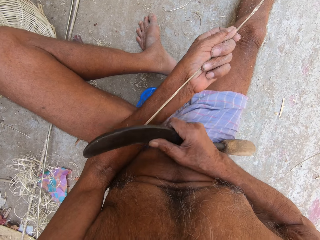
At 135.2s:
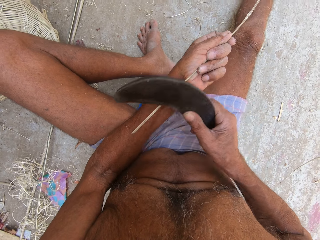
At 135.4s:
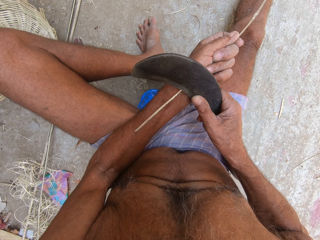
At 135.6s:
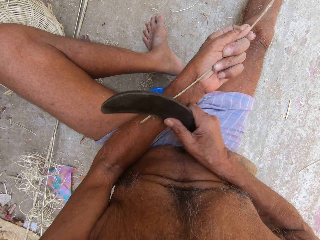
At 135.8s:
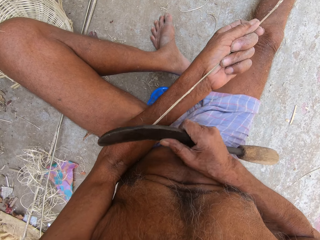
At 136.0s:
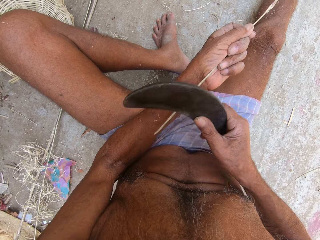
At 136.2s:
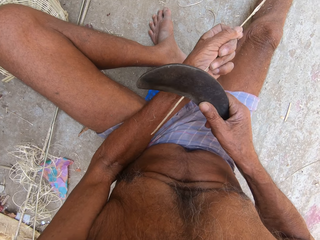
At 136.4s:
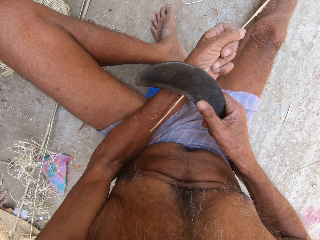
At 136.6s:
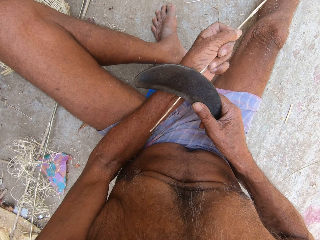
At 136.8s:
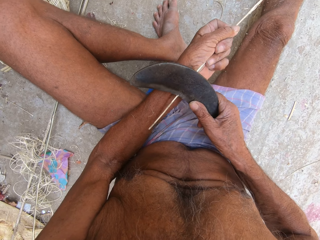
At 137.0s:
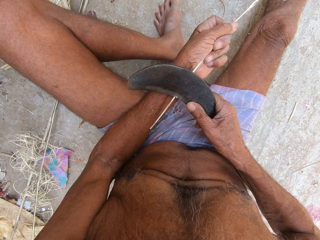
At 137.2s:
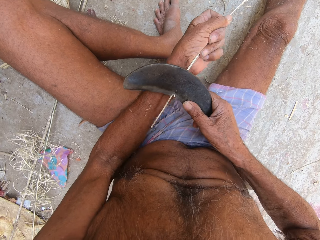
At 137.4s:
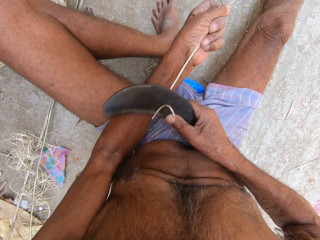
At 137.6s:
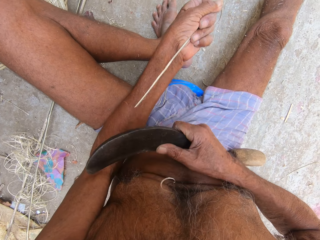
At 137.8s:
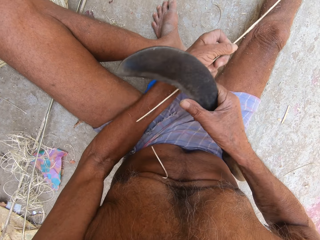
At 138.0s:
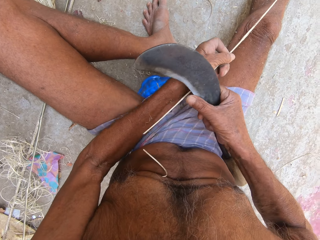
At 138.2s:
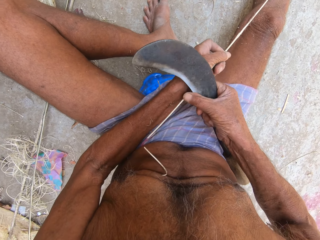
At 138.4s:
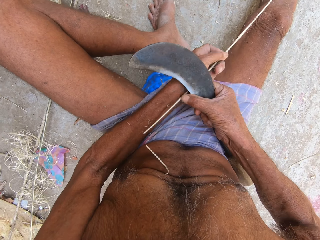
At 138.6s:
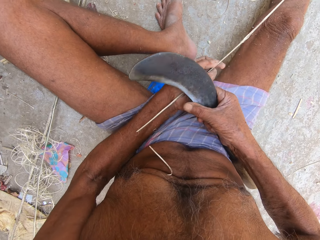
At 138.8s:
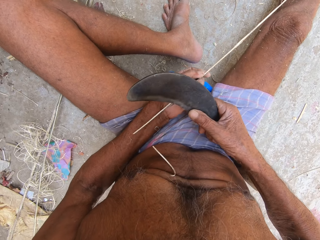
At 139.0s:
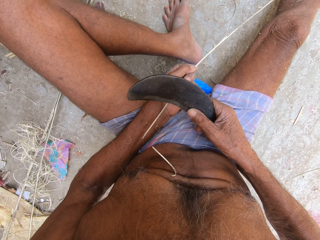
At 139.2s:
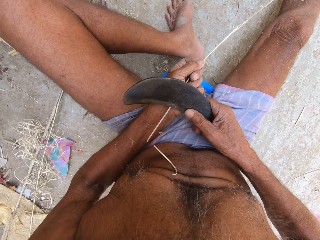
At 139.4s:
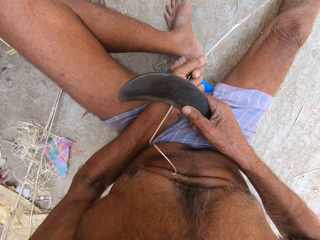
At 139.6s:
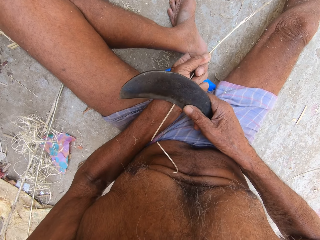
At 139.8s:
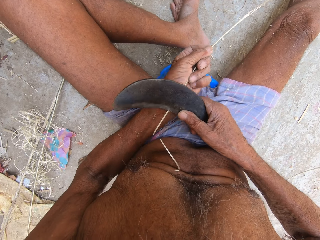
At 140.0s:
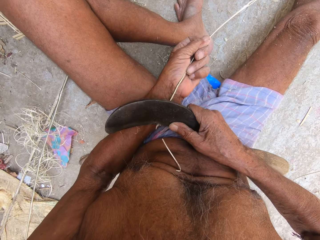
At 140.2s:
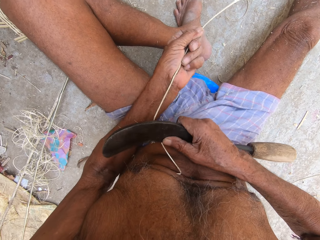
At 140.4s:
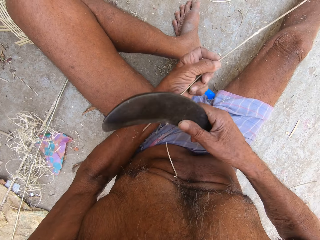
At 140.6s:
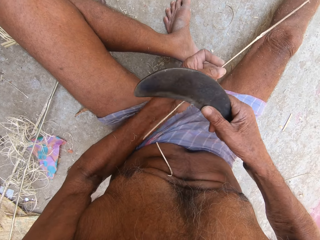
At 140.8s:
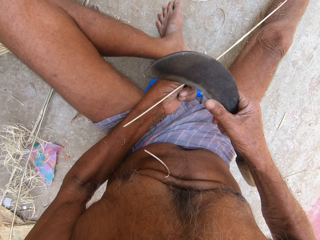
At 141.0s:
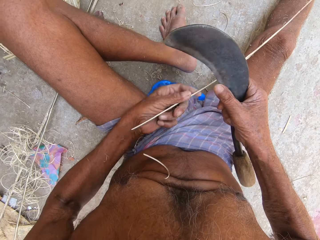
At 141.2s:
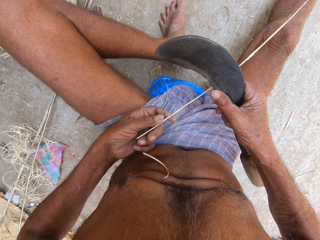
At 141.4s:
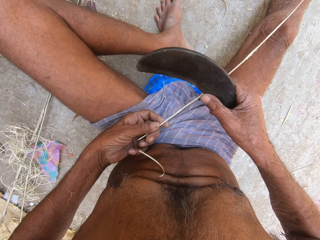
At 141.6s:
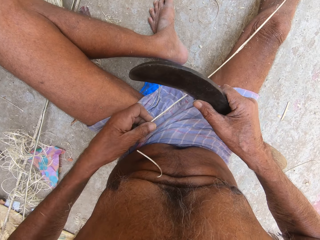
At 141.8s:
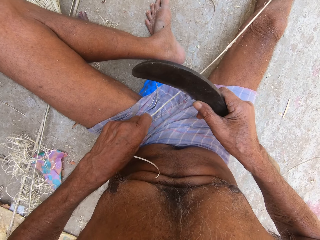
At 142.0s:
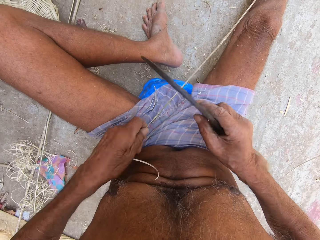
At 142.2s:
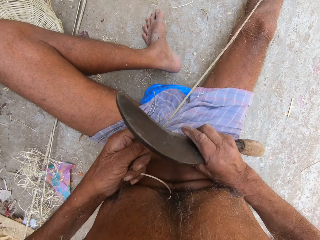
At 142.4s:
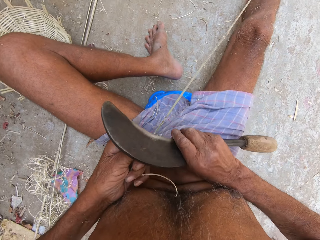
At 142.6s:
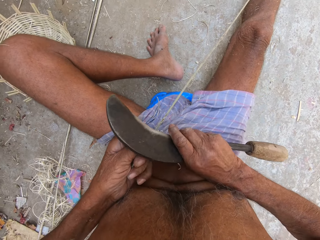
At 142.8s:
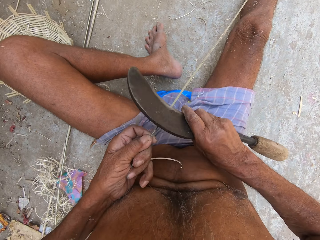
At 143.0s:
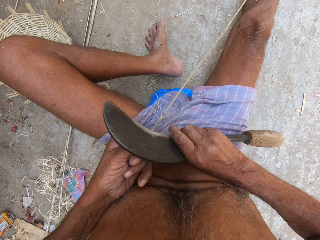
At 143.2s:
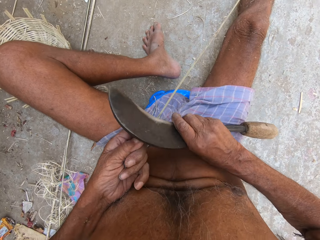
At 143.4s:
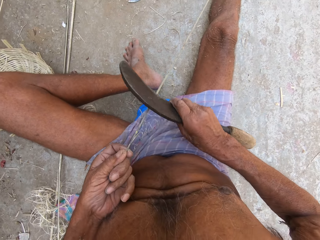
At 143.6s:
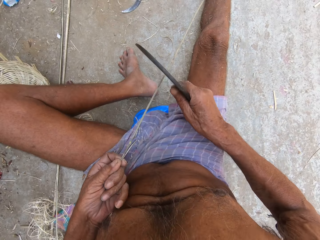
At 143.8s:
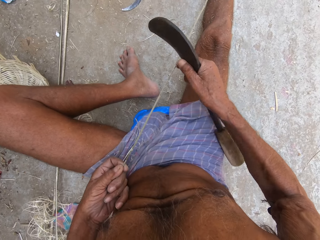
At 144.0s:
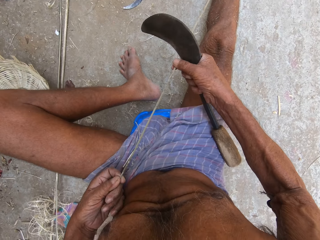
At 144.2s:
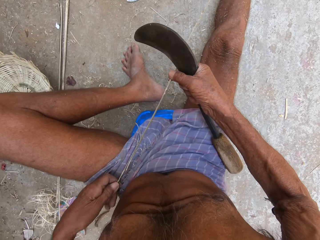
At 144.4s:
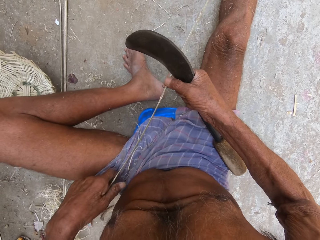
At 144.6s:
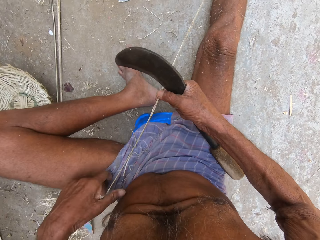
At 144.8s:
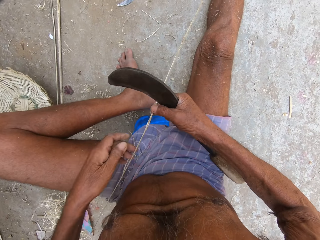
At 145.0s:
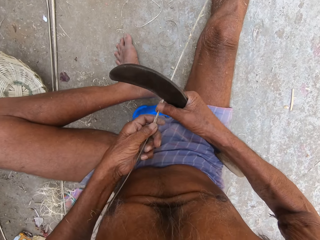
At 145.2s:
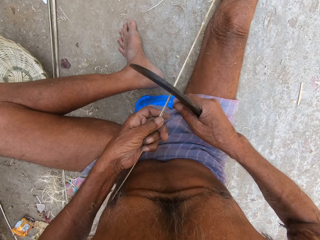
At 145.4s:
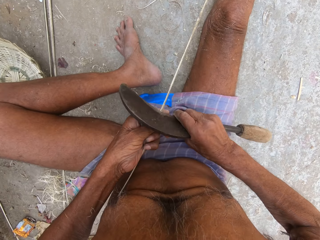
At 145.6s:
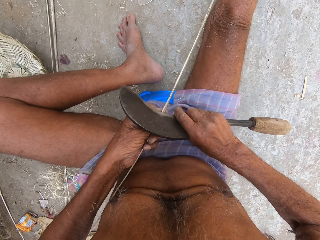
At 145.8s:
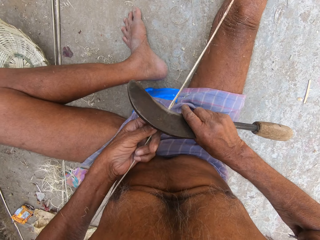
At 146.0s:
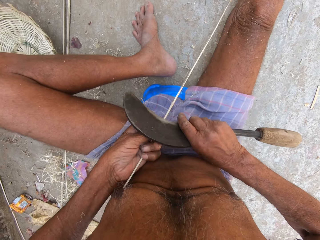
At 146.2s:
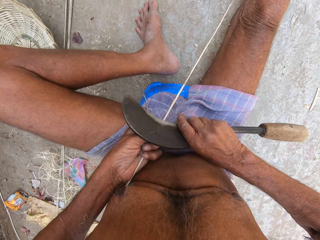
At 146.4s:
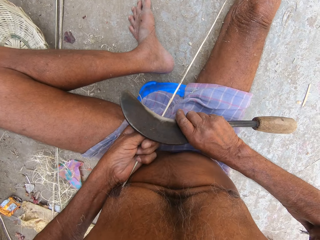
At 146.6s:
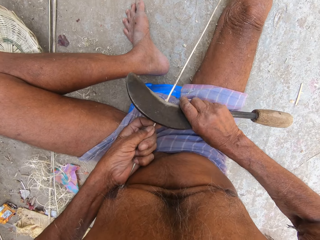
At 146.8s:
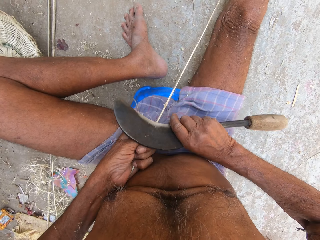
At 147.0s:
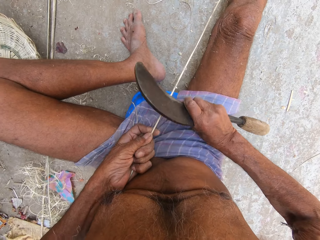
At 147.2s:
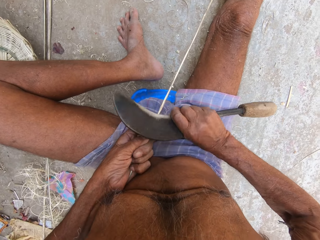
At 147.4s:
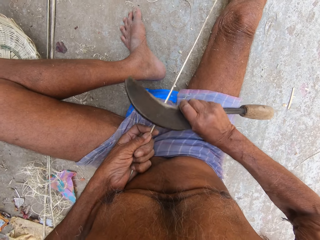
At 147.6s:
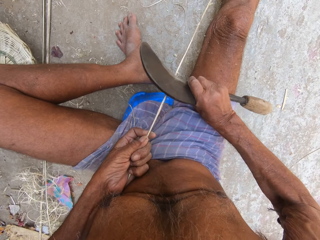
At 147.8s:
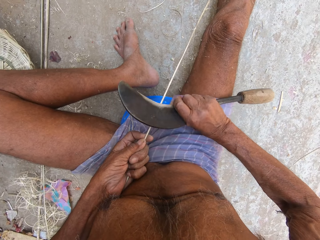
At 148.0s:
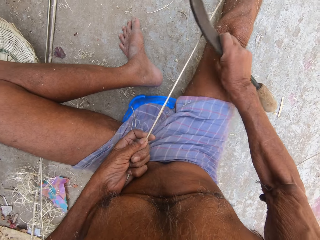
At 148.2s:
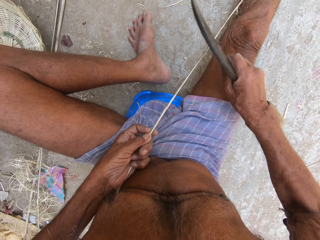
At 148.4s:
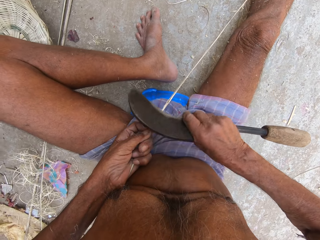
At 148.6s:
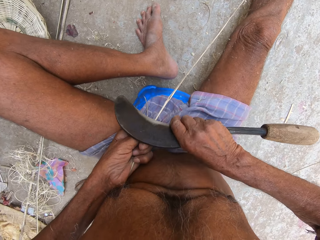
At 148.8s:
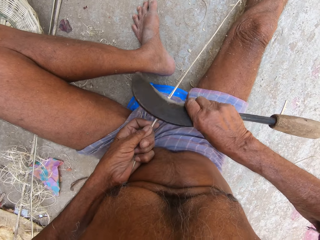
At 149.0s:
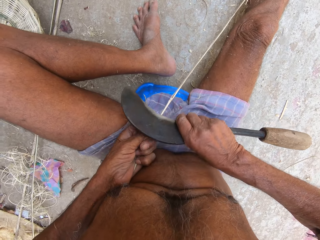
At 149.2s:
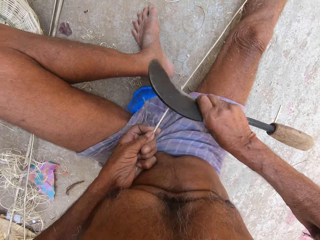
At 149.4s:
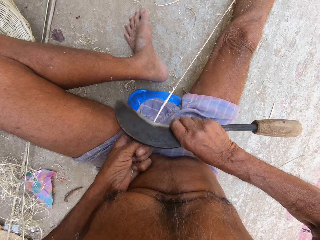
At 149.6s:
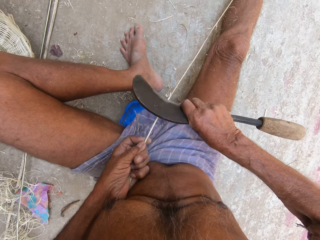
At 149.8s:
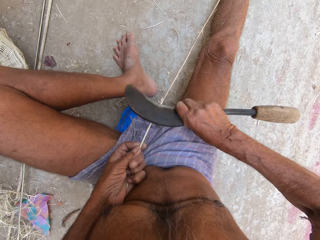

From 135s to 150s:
The camera wearer sharpens the bamboo strip in his left hand with the sickle in his right hand. He sharpens the bamboo strip in his left hand with the sickle in his right hand again. He places his right hand on the bamboo strip in his left hand. He places his left hand on the bamboo strip in his right hand. He sharpens the bamboo strip in his left hand with the sickle in his right hand.

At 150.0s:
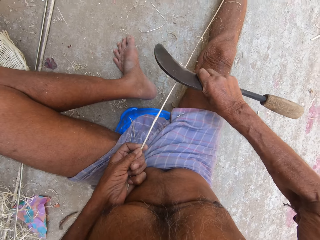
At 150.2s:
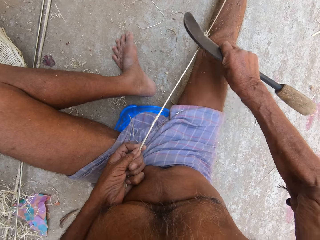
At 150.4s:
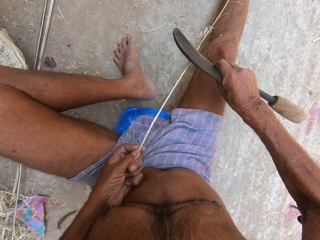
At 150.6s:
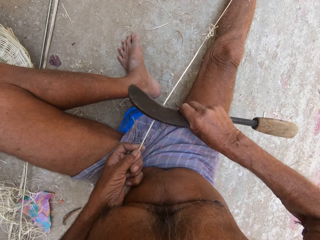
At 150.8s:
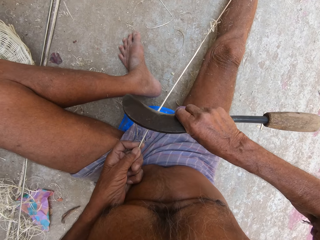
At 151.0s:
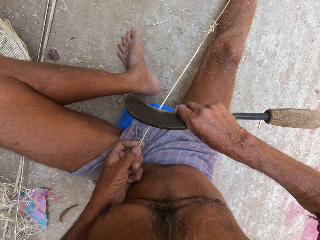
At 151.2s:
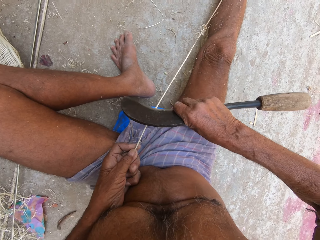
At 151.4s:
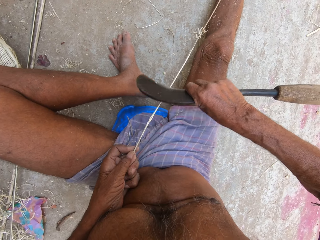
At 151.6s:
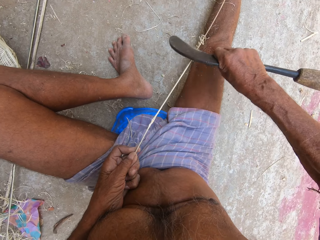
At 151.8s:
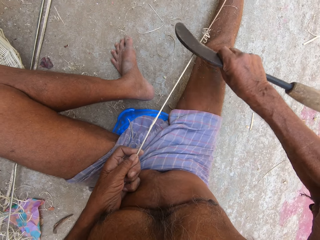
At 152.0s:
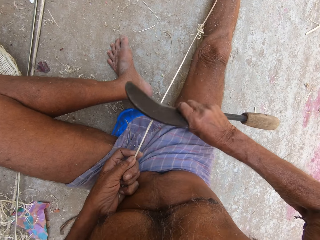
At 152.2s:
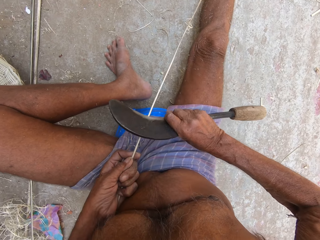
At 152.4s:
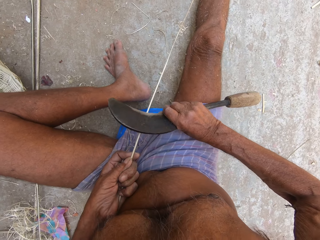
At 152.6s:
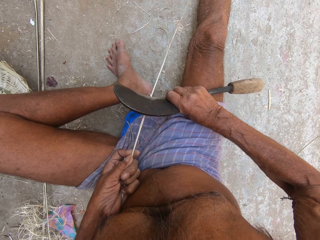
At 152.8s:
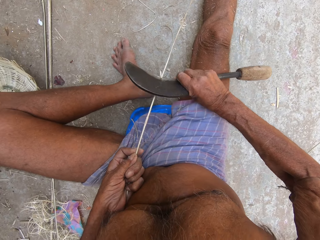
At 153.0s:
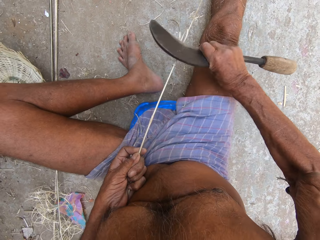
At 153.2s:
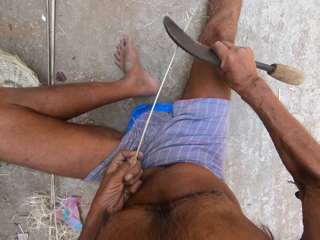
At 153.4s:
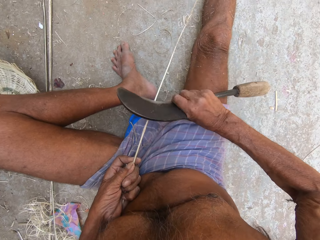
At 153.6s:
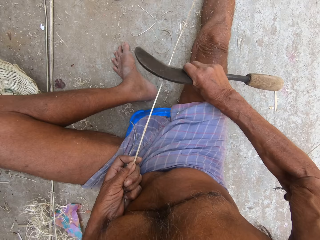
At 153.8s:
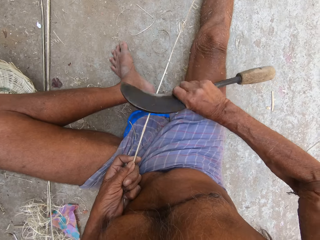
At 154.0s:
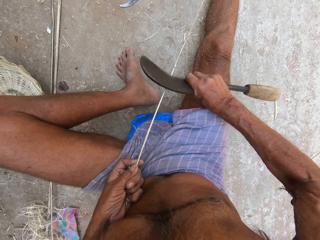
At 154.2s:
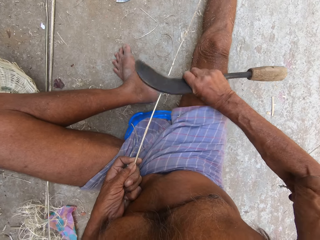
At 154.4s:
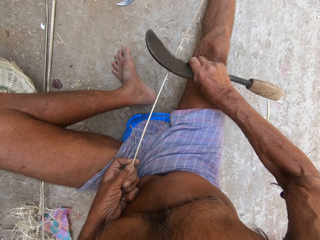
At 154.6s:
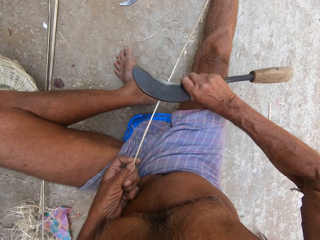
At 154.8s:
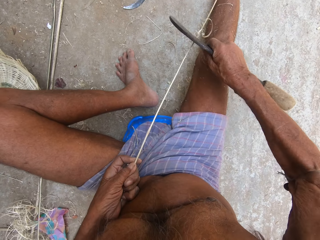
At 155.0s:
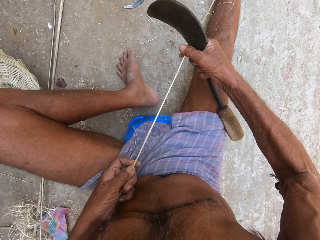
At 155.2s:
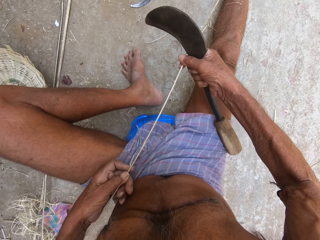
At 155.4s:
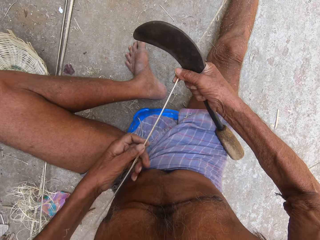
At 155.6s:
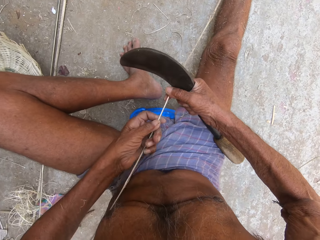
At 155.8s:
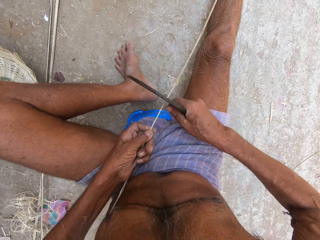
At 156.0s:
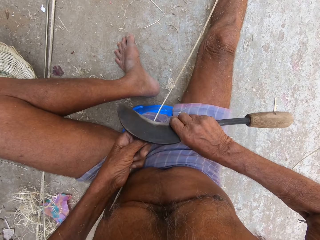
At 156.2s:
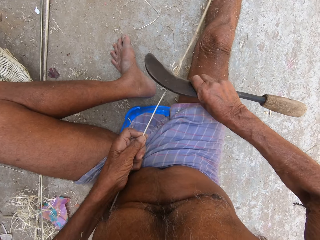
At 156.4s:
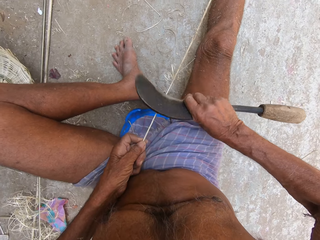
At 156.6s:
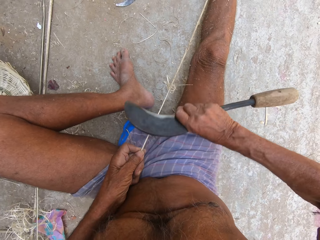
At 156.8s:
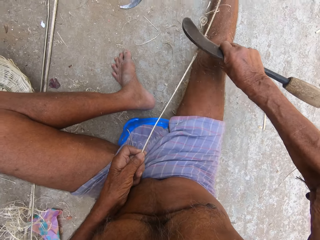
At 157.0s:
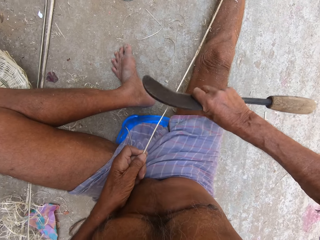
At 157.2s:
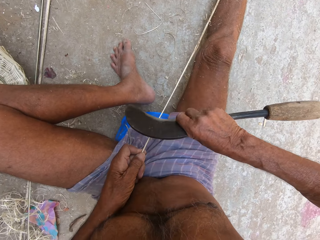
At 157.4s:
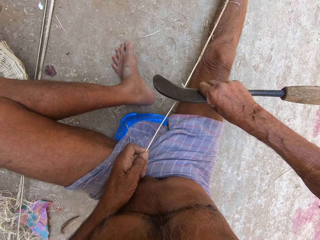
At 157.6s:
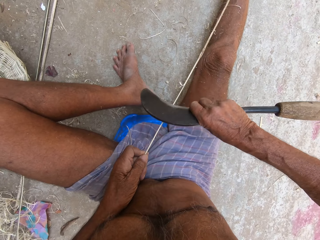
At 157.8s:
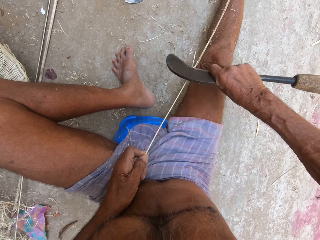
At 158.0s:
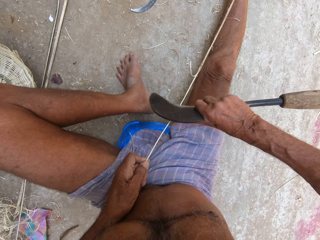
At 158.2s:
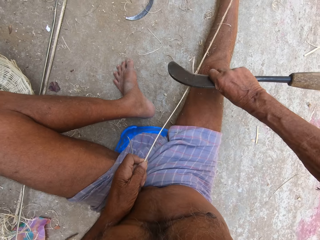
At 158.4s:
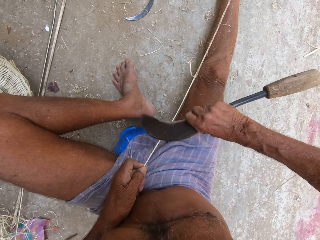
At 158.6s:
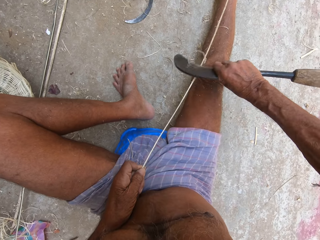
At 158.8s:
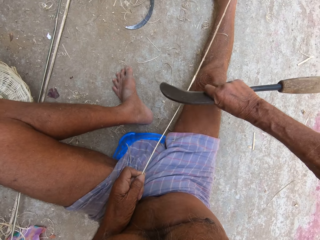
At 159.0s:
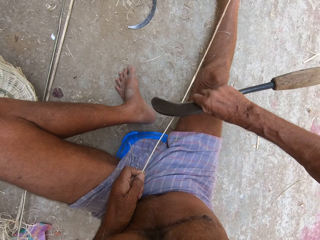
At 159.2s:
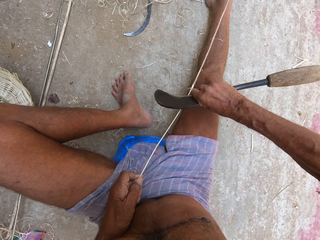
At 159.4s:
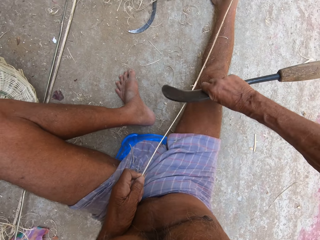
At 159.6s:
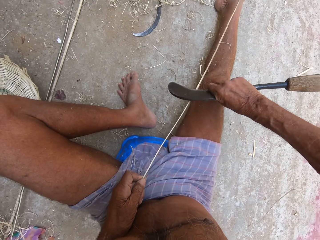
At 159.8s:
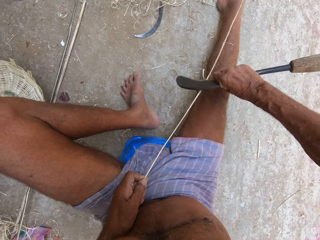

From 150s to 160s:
The camera wearer pulls the bamboo strip from the ground with both hands. He sharpens the bamboo strip in his left hand with the sickle in his right hand.
